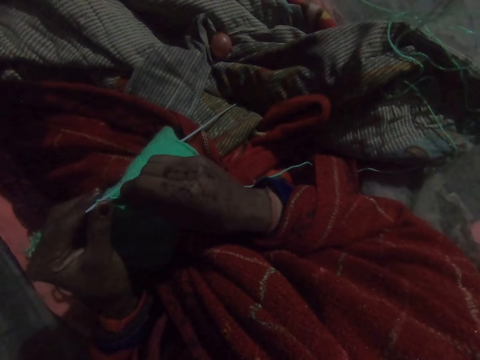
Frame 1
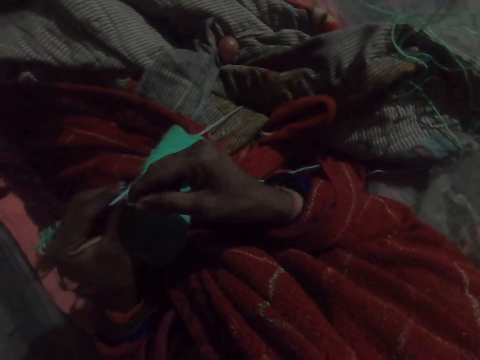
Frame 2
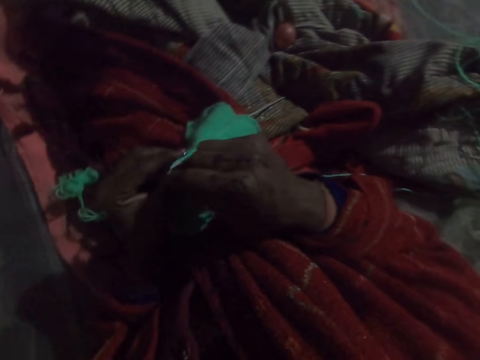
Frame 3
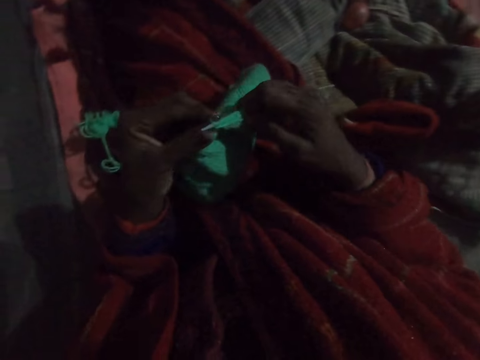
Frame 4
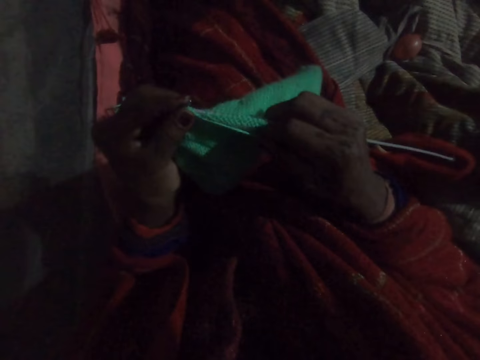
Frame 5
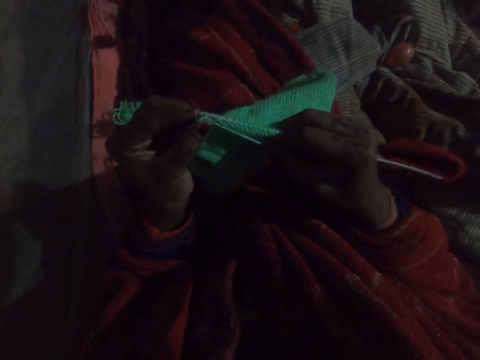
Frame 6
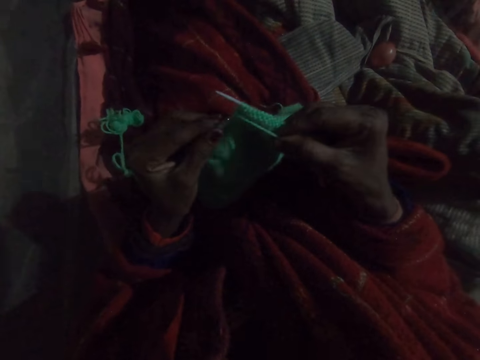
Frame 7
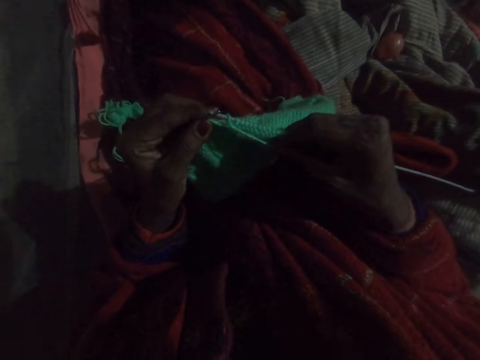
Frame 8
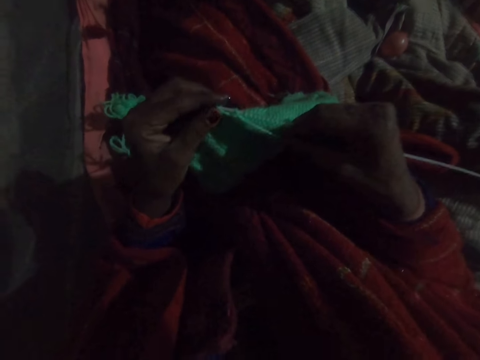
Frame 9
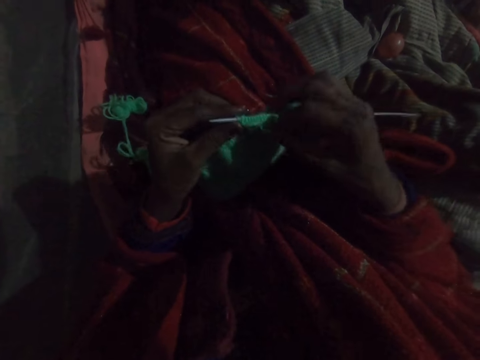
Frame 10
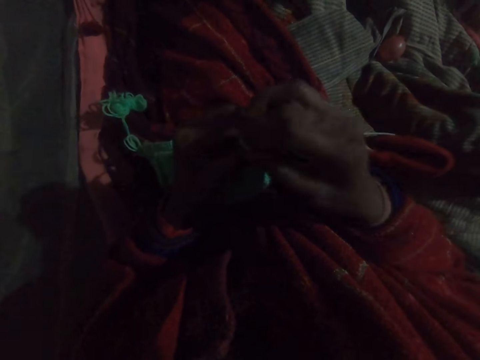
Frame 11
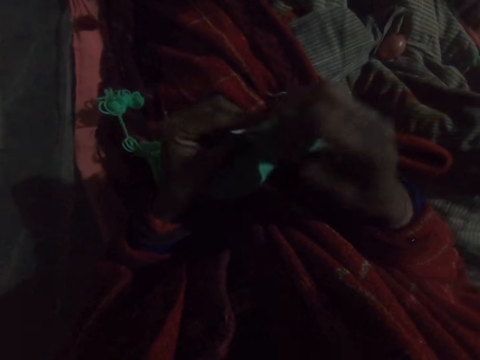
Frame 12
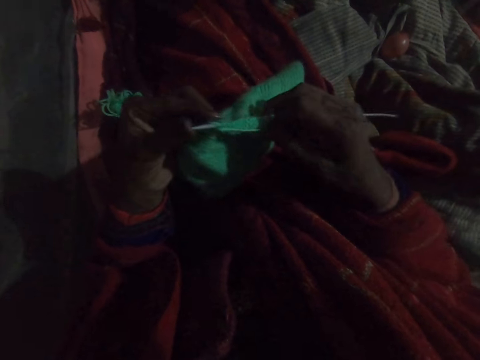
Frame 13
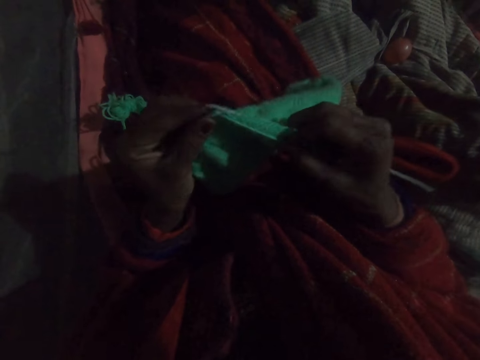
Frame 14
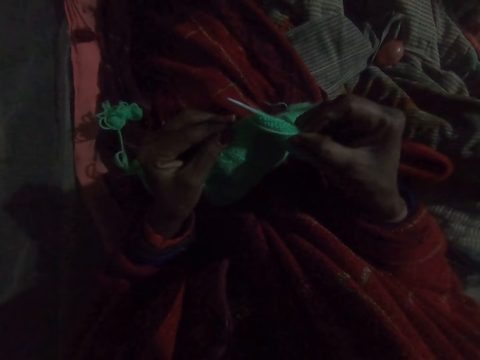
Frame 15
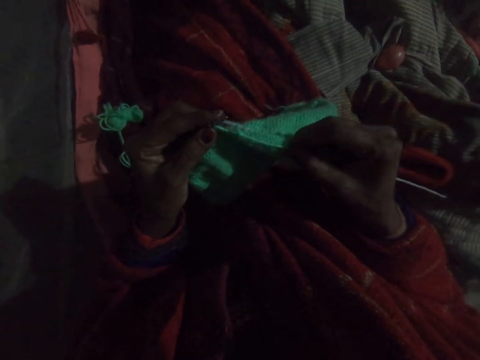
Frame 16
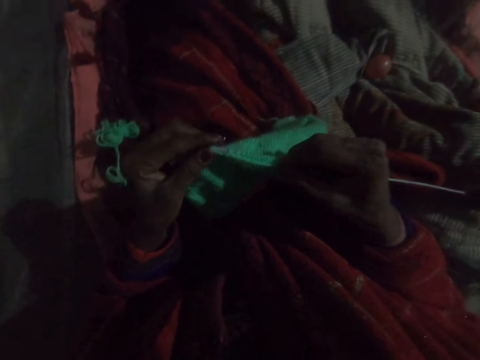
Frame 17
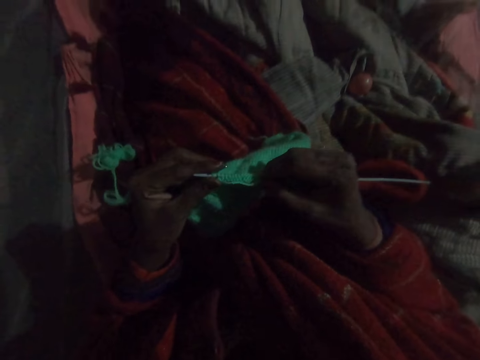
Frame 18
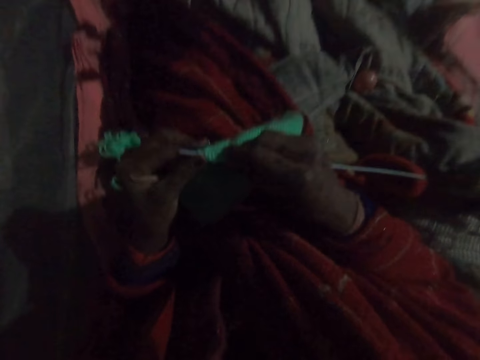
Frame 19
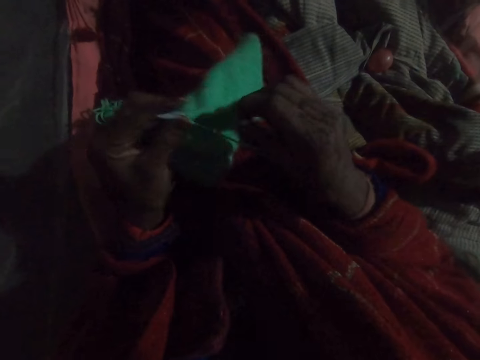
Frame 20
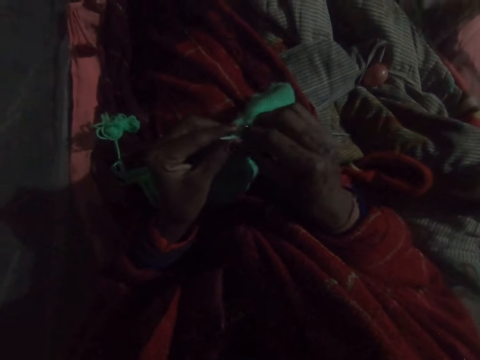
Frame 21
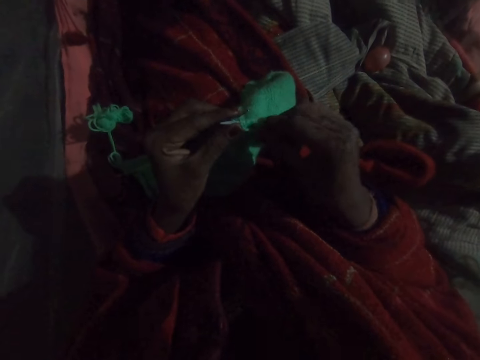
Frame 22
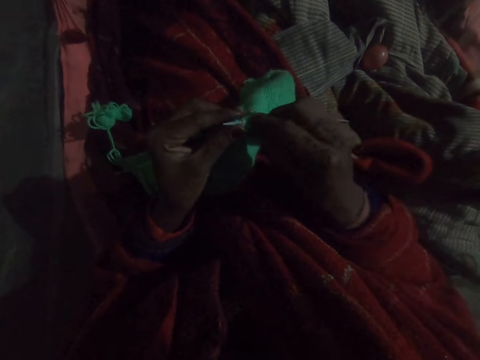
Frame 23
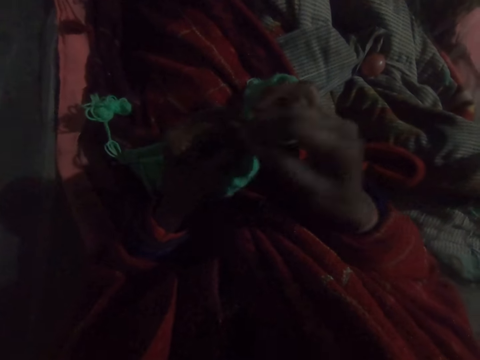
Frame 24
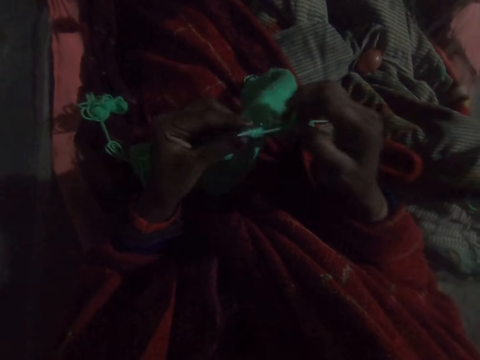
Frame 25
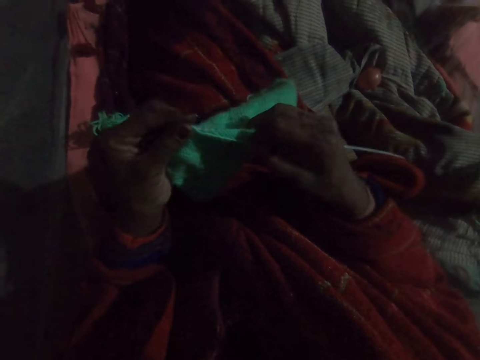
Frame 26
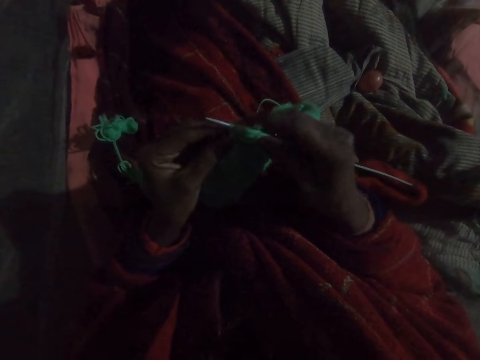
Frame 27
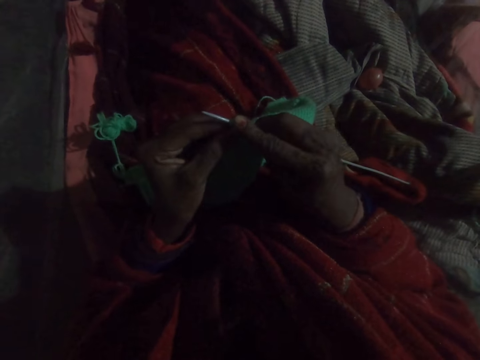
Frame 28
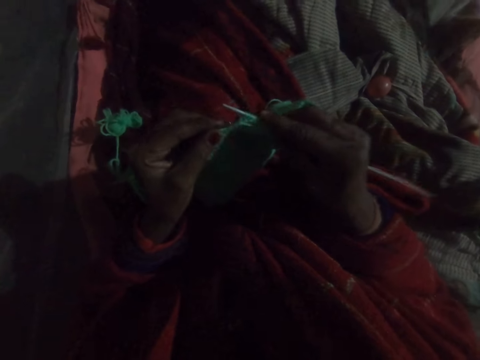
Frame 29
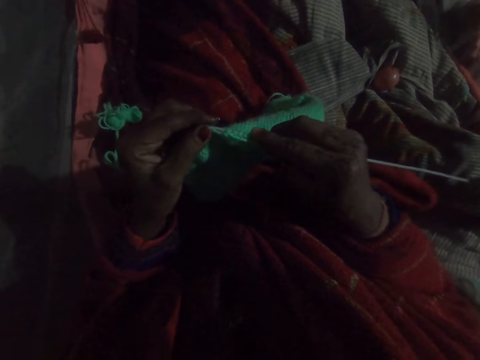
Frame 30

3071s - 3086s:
The camera wearer fixes yarn on a crochet hook and knits a crochet. They fix the yarn on the crochet hook and knit the crochet. They fix the yarn on the crochet hook and knit the crochet.

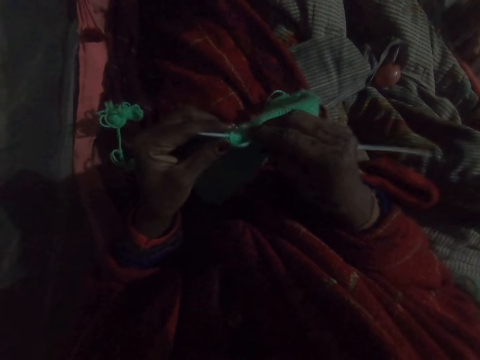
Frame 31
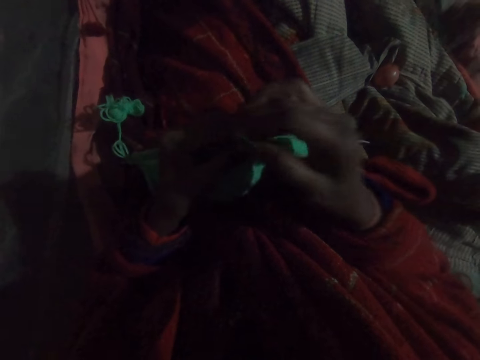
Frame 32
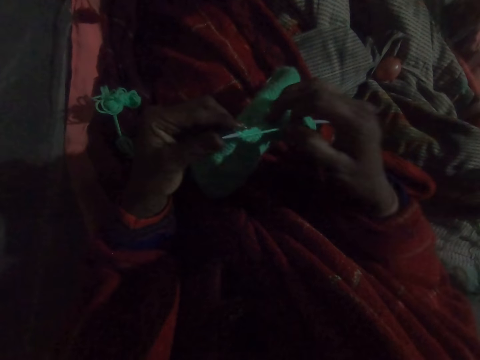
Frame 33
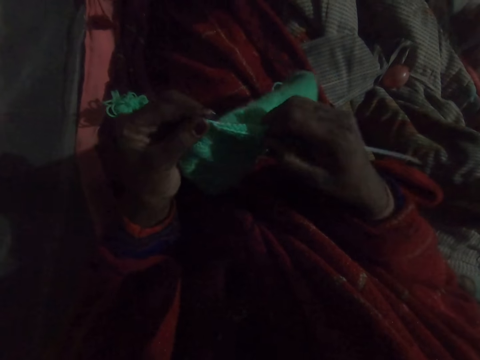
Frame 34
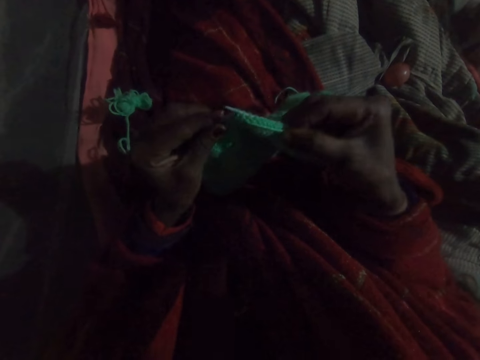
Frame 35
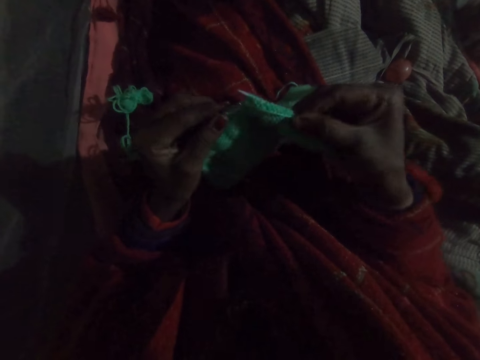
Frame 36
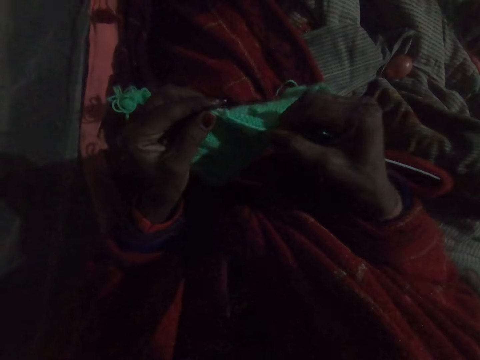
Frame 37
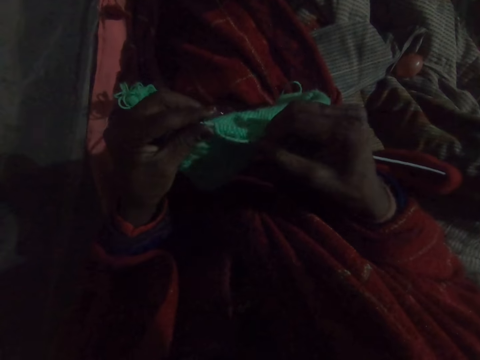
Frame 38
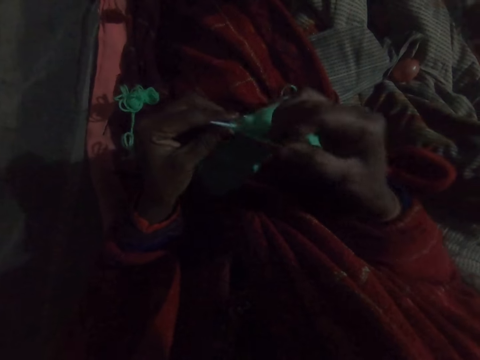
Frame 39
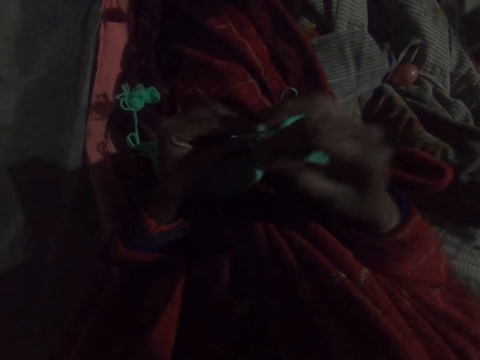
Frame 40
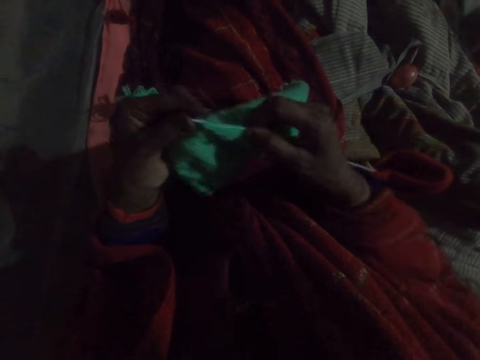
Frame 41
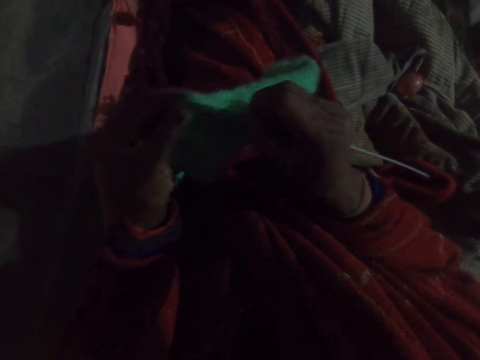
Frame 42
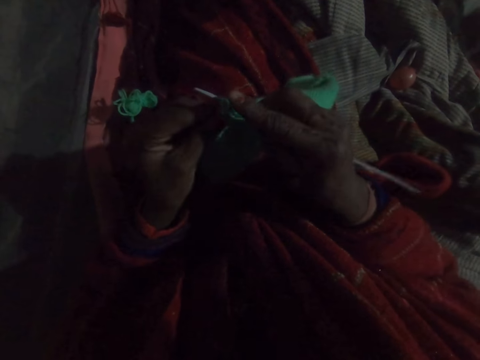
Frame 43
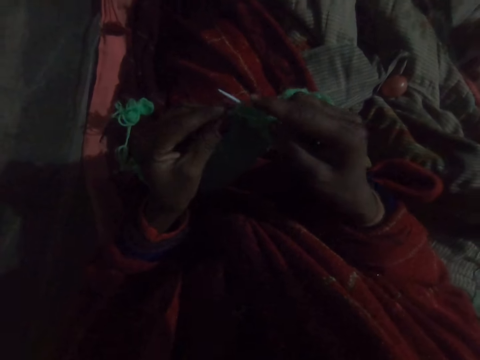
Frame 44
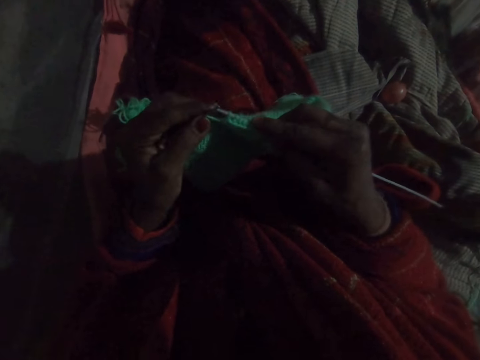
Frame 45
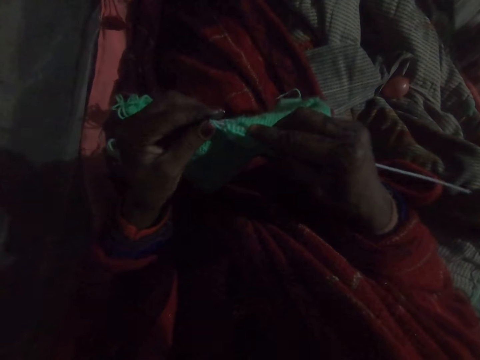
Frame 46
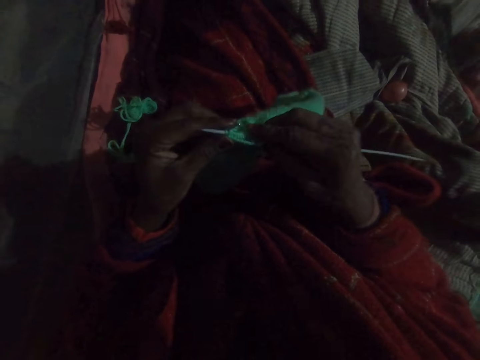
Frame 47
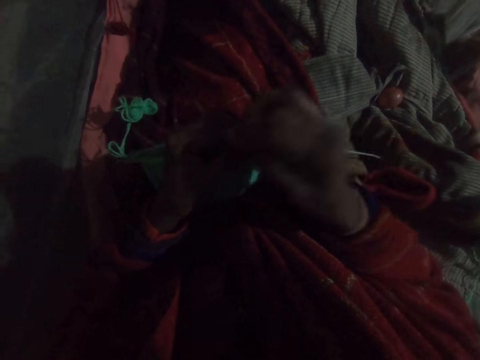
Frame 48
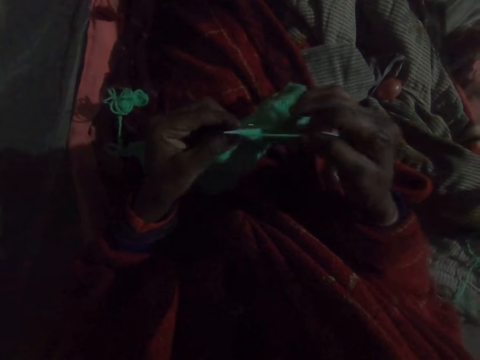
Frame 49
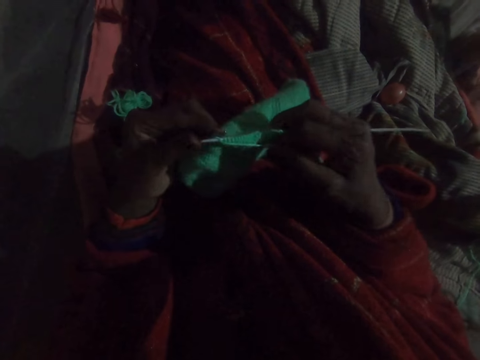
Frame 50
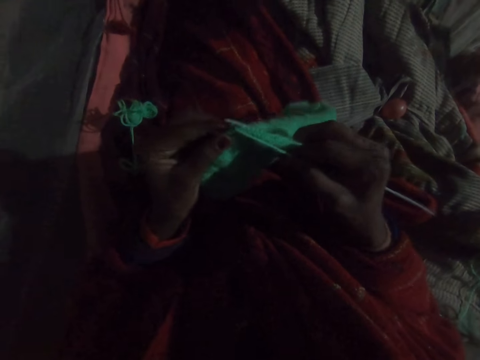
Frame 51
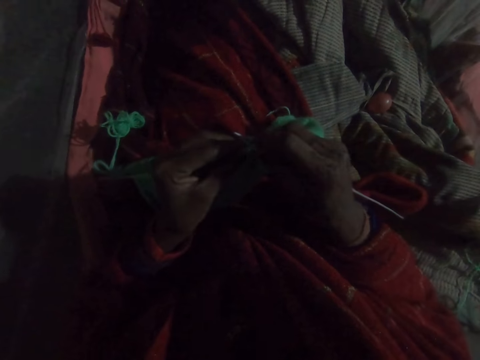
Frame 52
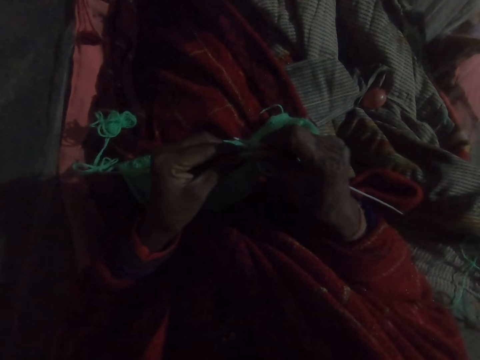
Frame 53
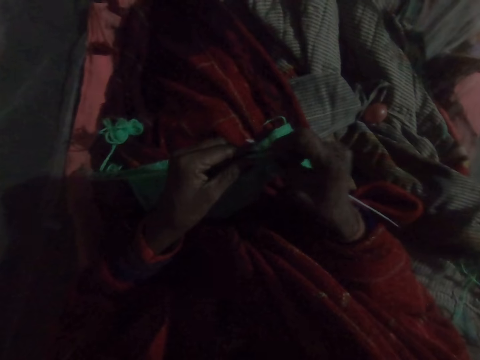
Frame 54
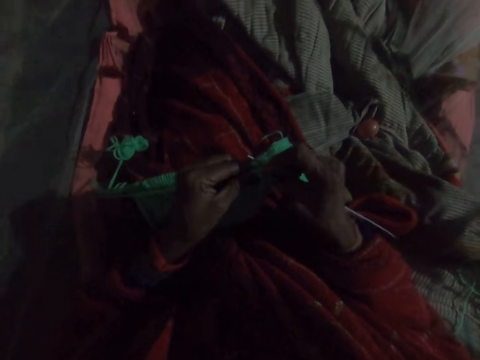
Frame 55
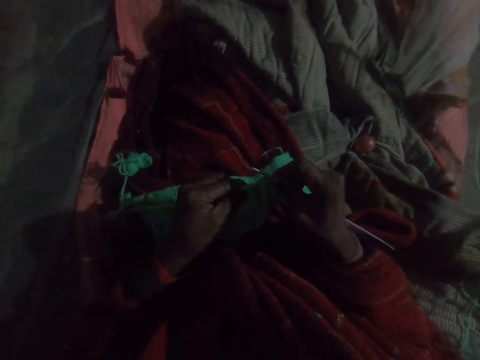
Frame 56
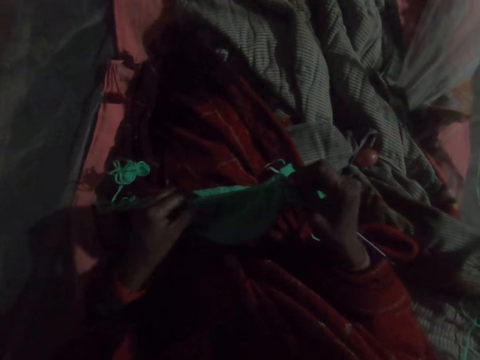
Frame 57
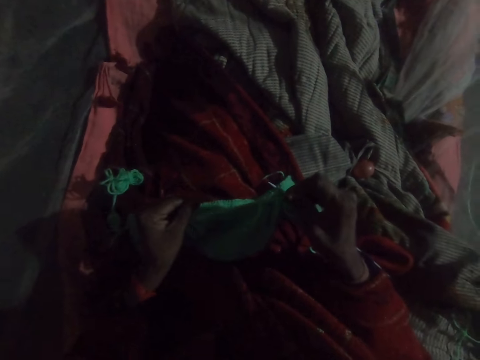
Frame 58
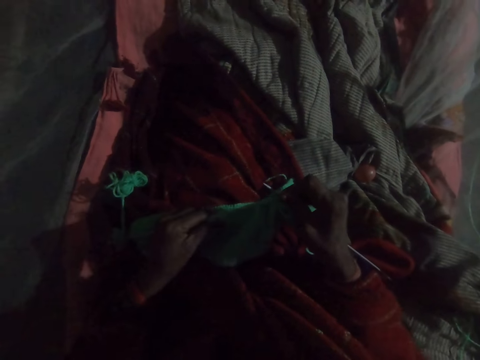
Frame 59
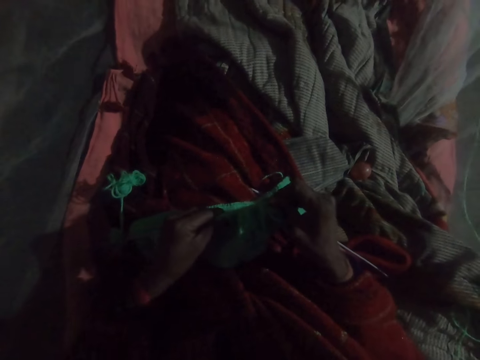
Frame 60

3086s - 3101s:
The camera wearer fixes yarn on a crochet hook and knits a crochet. They fix the yarn on the crochet hook and knit the crochet. They fix the yarn on the crochet hook and knit the crochet. They adjust the fabric in the knitting pin. They pull the crochet on the hook.
